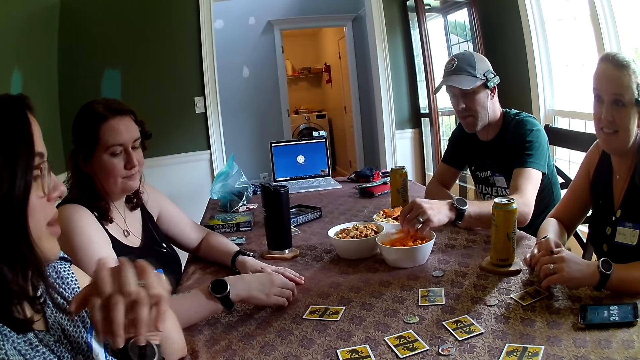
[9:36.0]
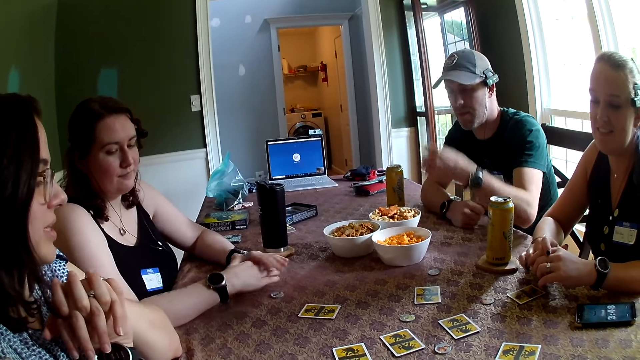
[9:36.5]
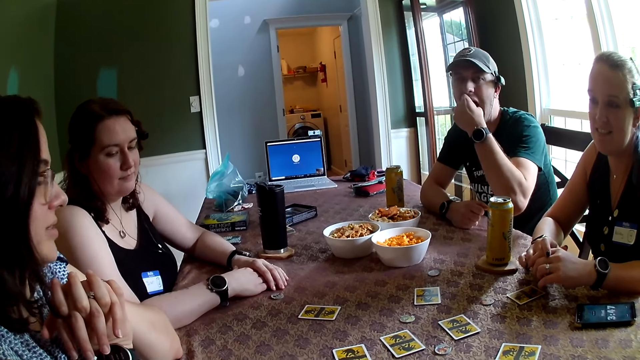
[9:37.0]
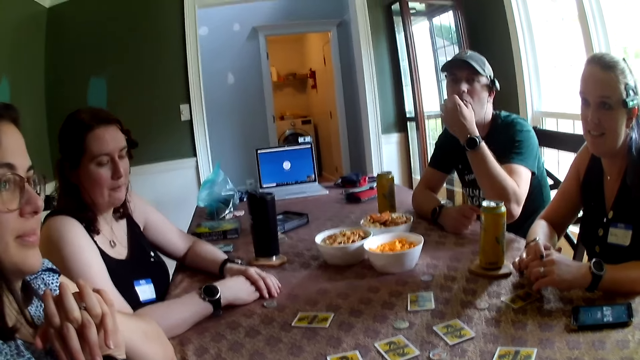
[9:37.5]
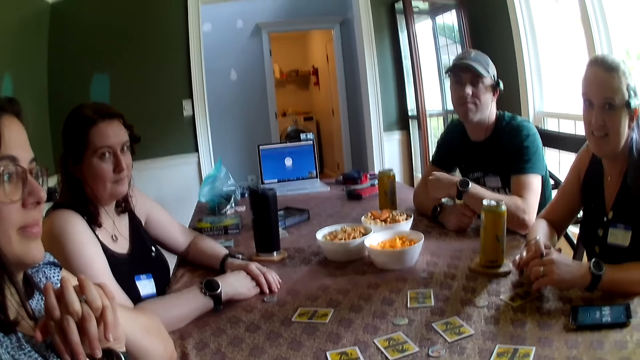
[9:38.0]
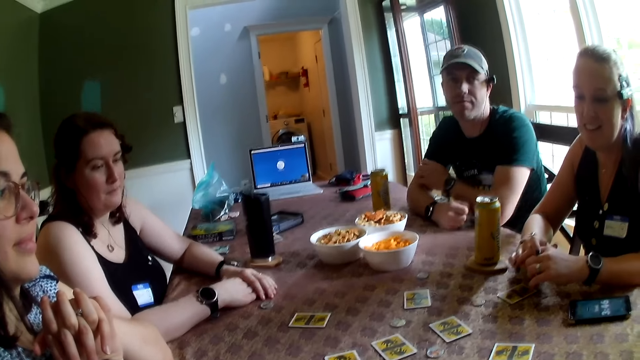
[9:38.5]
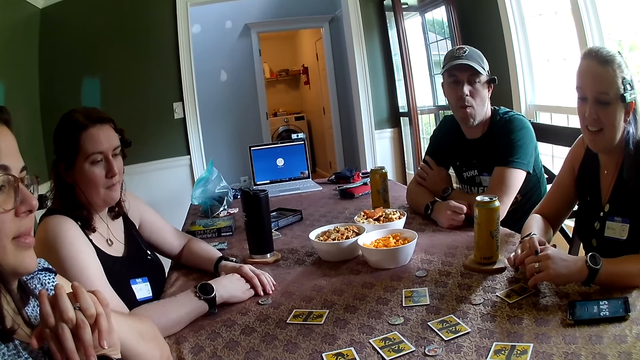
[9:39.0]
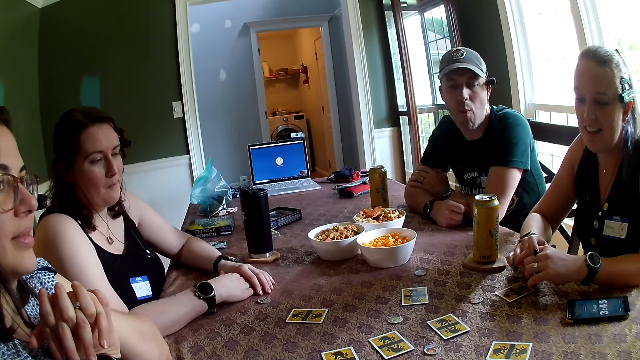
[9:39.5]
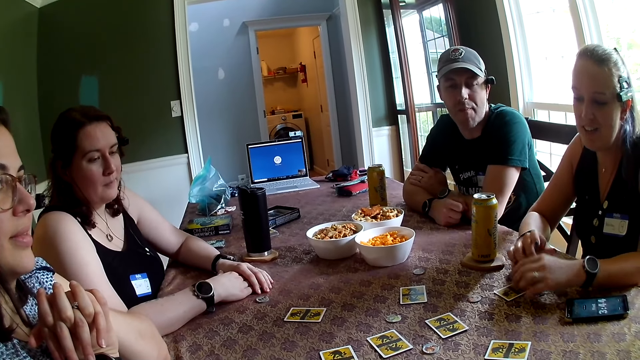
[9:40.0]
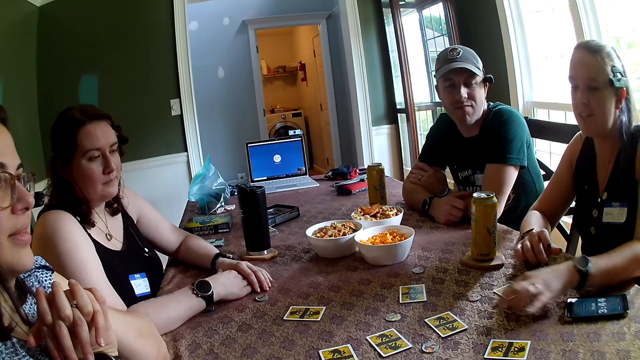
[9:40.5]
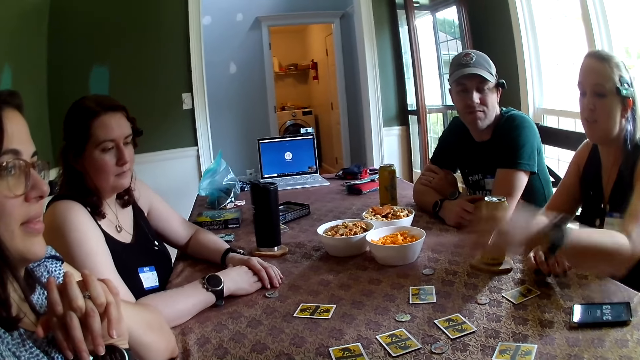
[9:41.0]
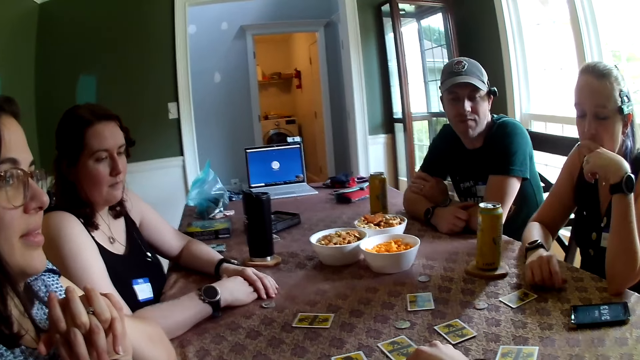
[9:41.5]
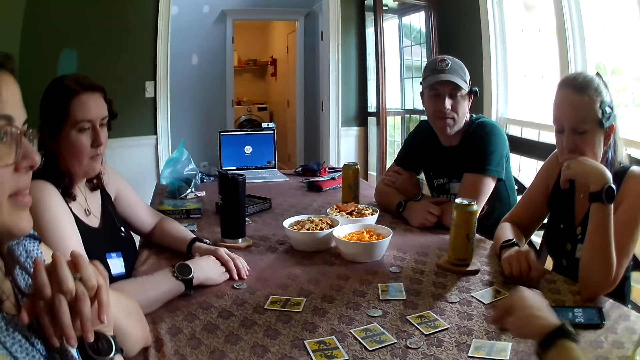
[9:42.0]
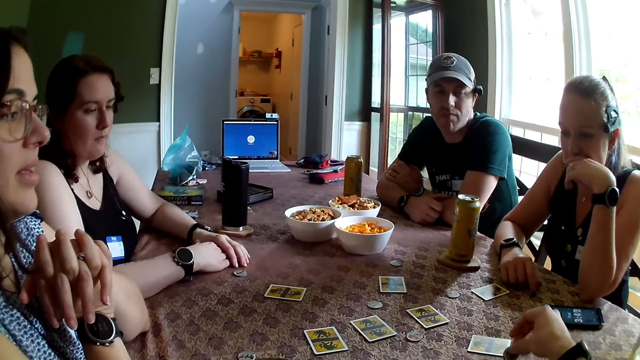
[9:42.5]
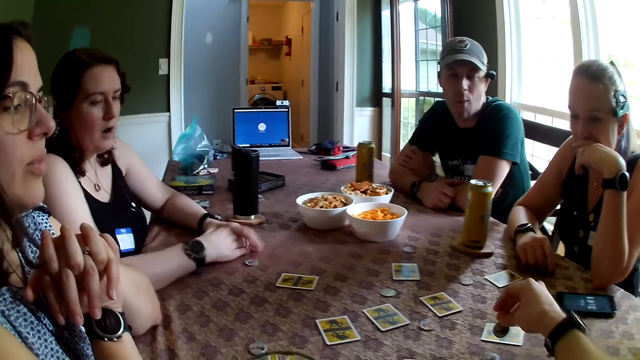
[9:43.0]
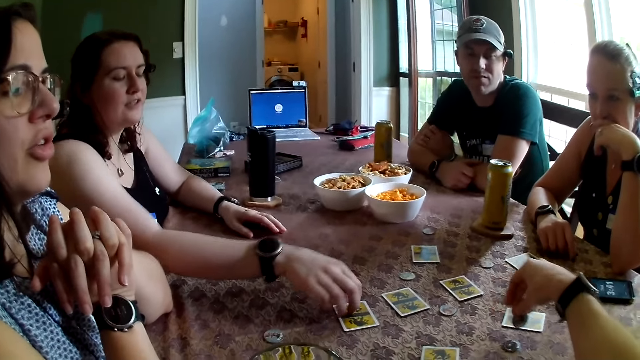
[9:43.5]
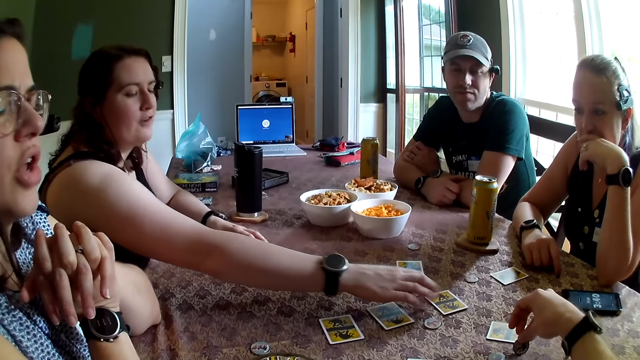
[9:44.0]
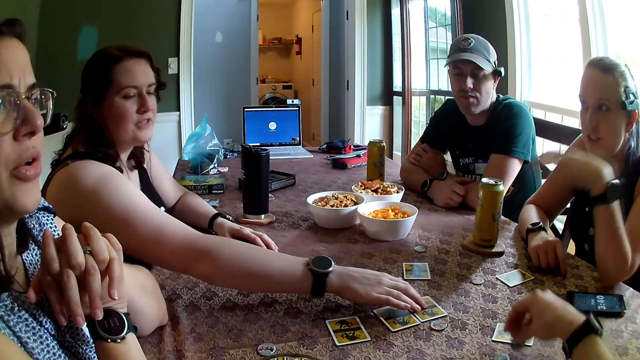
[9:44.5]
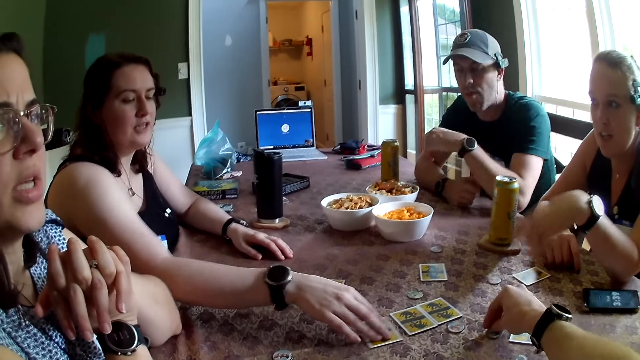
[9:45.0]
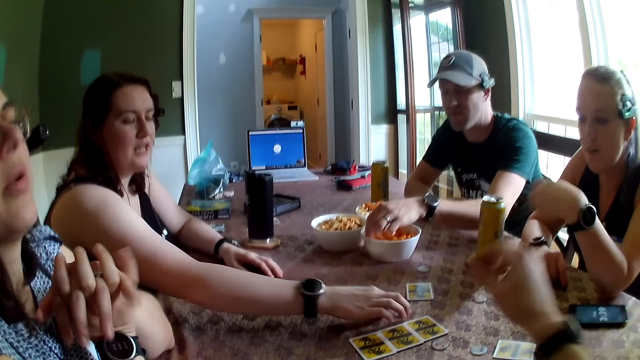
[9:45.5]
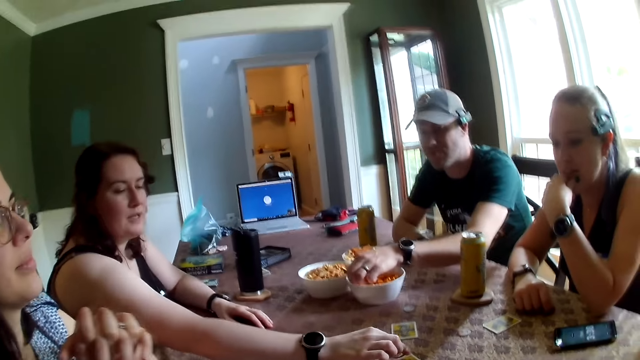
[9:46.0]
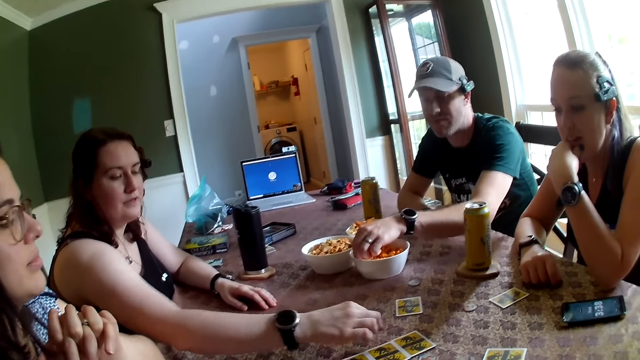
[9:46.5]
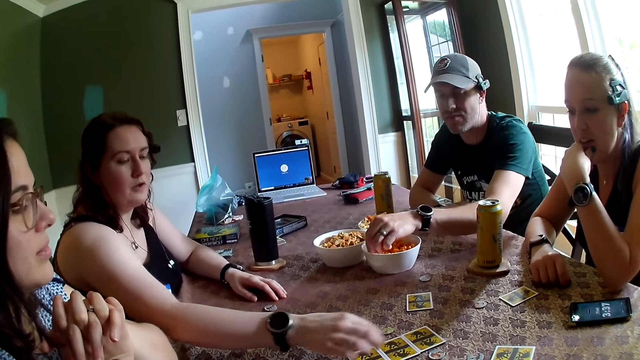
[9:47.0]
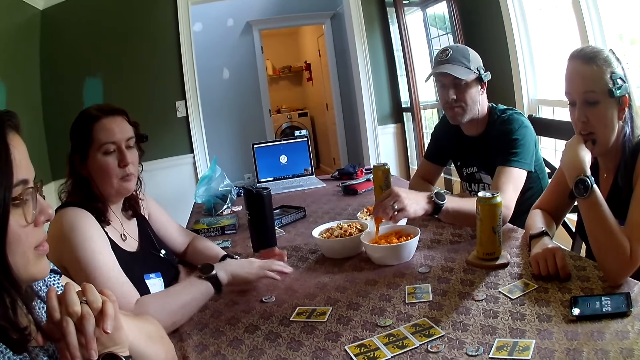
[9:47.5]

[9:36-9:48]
A woman removes both her hands from something. A man eats the snacks with his left hand. The camera wearer moves a token on the table with his right hand. He picks up something with his right hand. The woman adjusts some cards on the table with her right hand. She touches the cards with her right hand. The man picks snacks from a bowl on the table with his left hand. The camera wearer places something on the table. The woman adjusts the token on the table with her right hand.

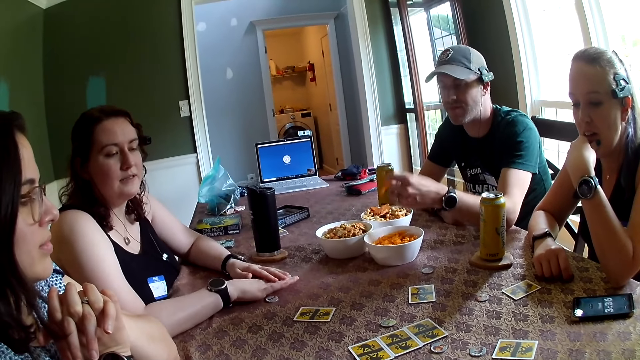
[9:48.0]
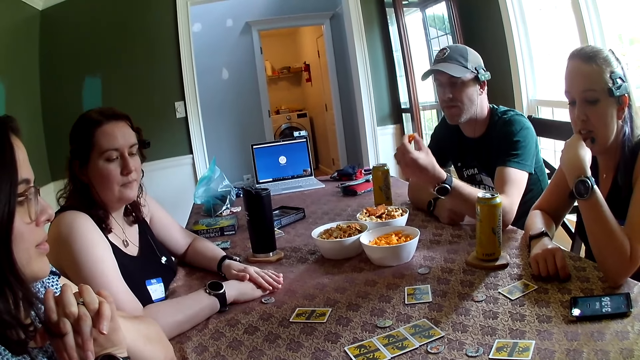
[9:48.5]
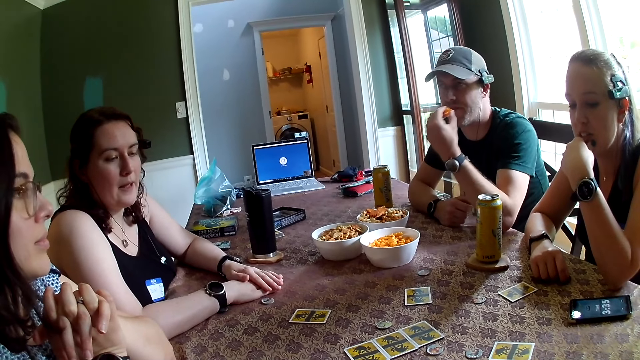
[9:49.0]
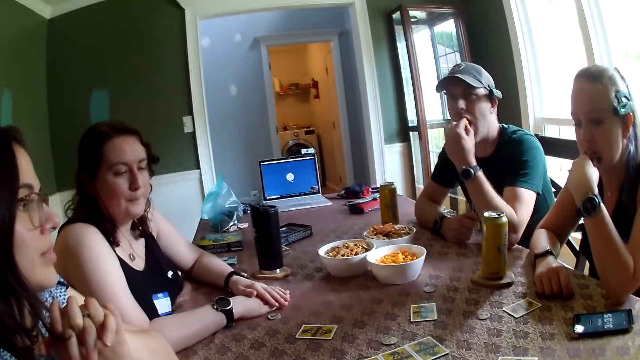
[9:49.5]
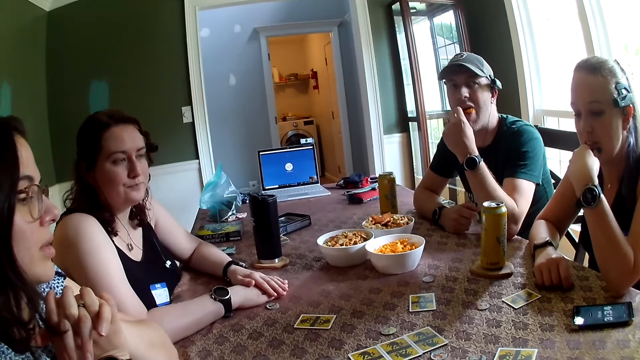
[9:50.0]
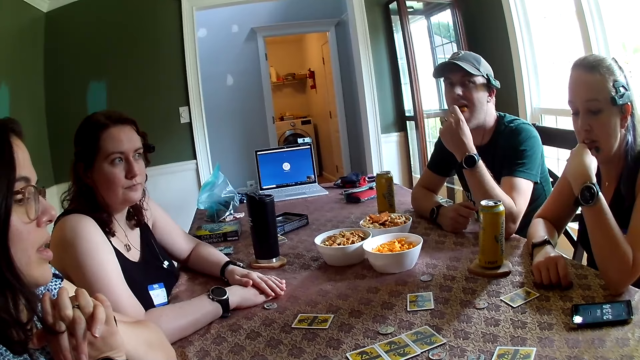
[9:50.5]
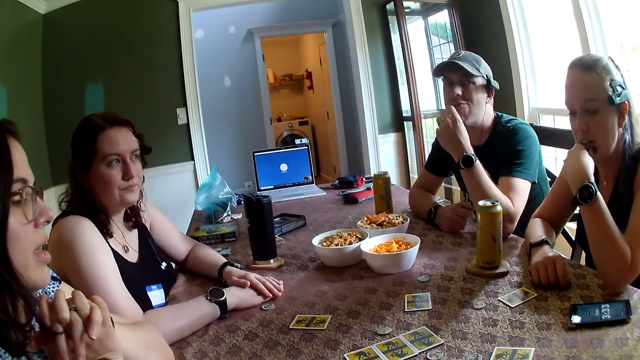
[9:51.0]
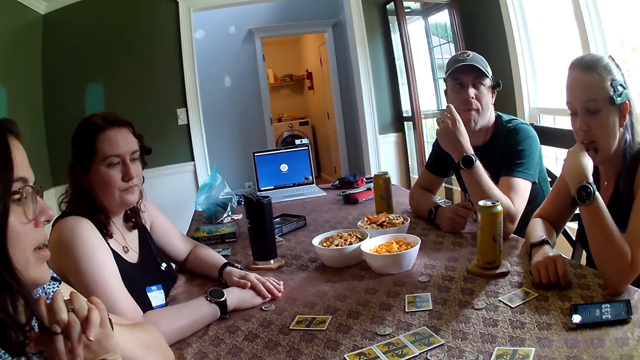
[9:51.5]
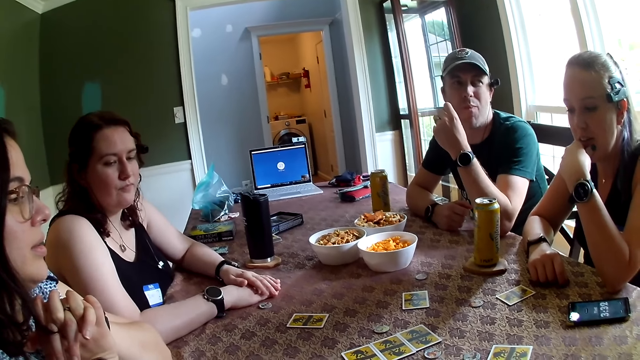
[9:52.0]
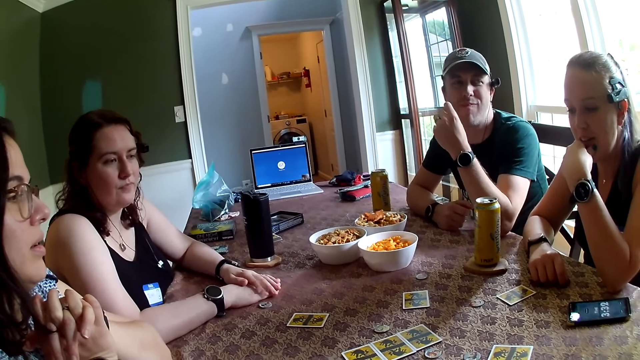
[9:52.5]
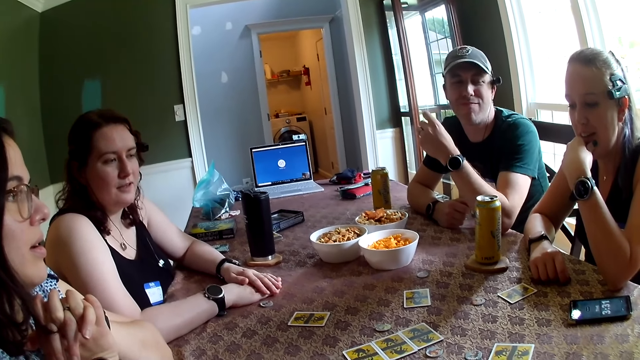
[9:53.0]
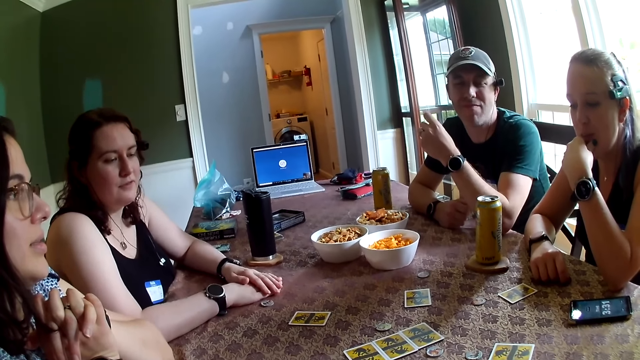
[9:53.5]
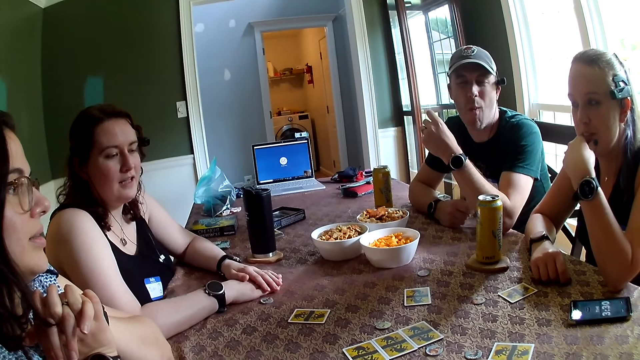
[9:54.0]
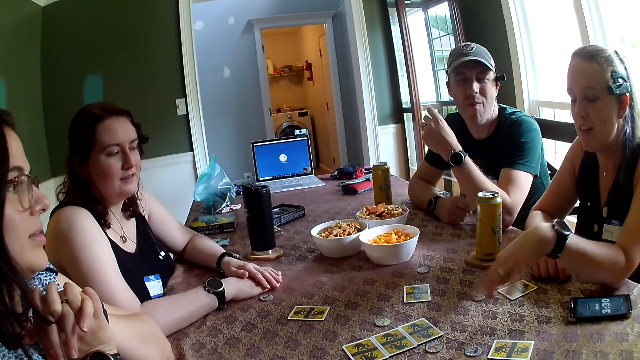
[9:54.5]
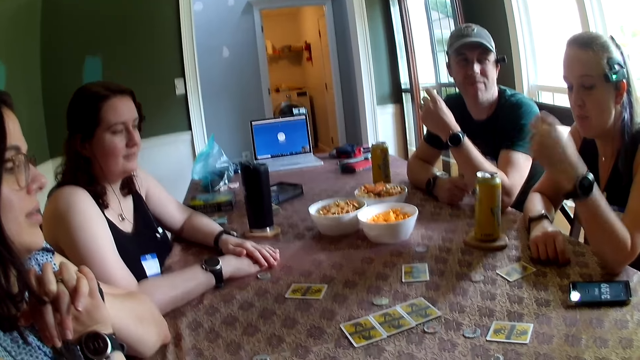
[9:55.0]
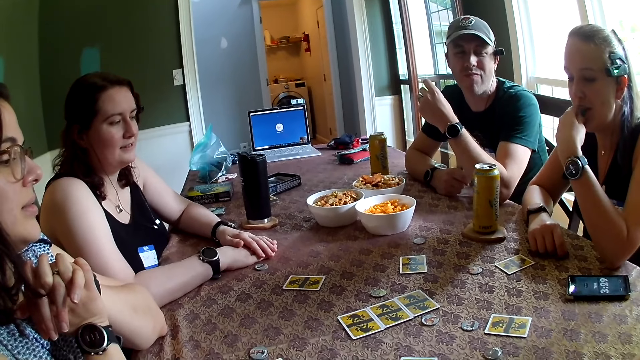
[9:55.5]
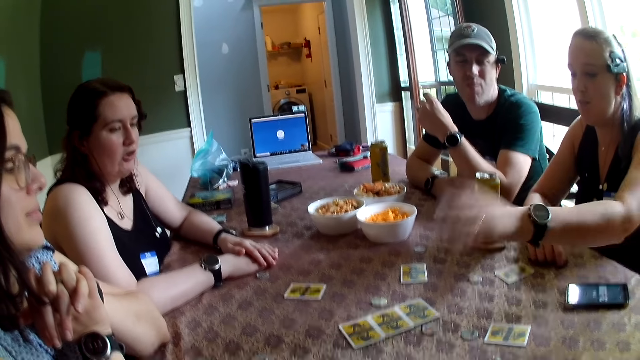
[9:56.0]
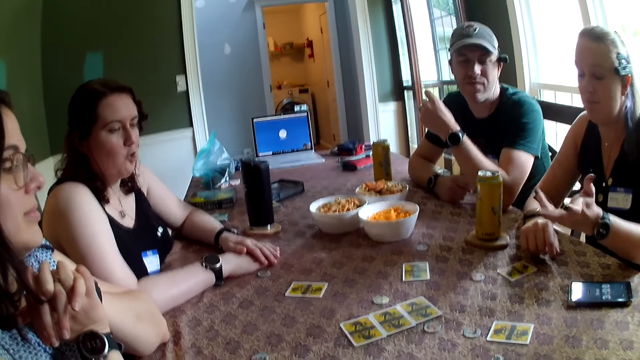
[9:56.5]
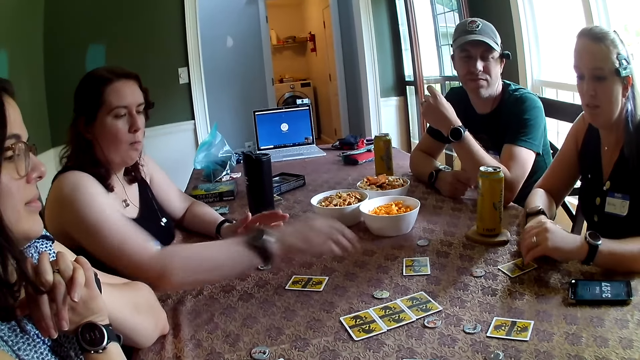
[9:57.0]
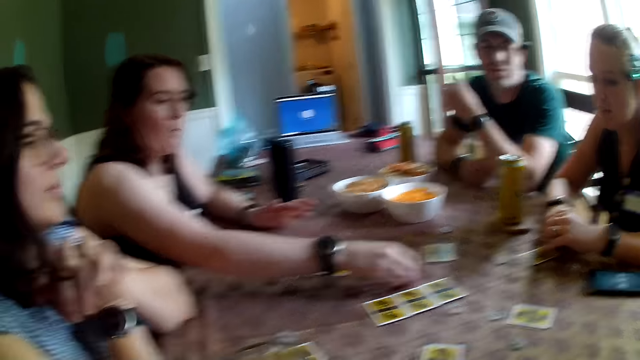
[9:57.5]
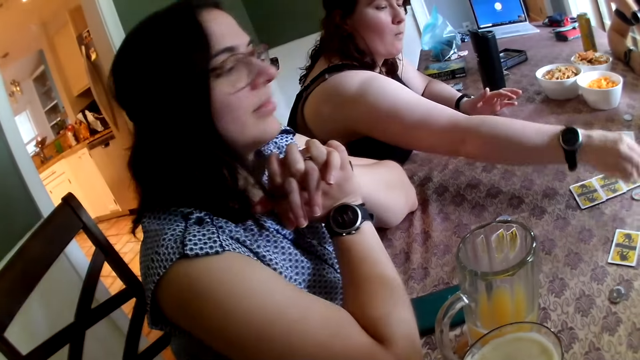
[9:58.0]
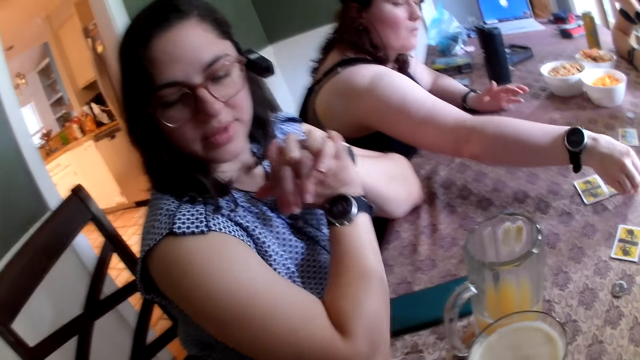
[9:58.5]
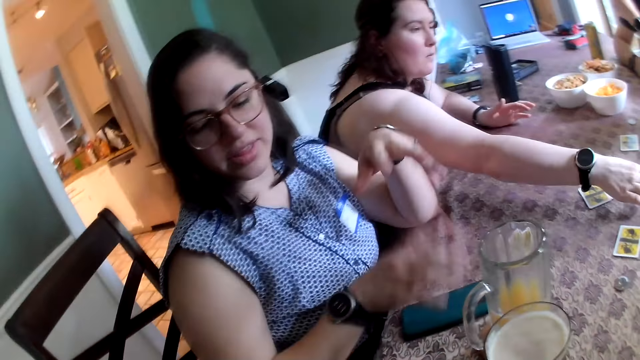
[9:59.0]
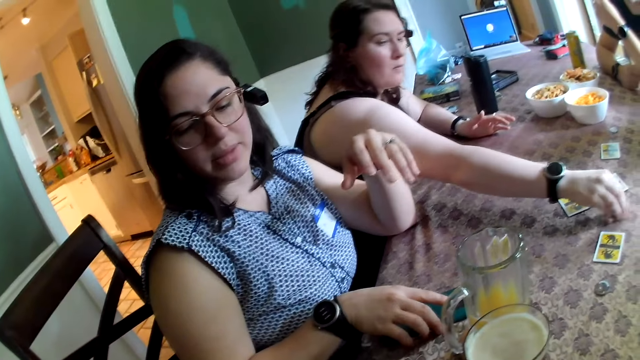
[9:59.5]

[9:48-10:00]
A person places both hands on the table. A man eats the snacks with his left hand. The camera wearer looks in front. A woman puts some tokens on the cards with her right hand. The person picks up something with his right hand.
